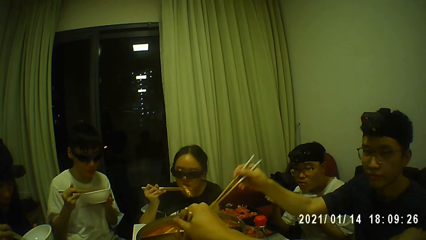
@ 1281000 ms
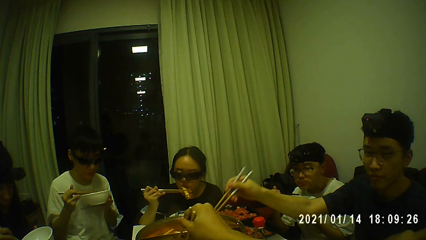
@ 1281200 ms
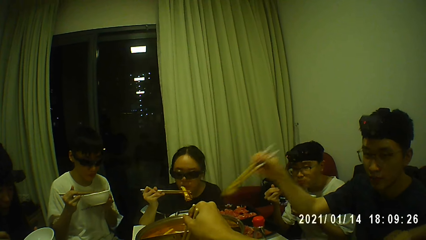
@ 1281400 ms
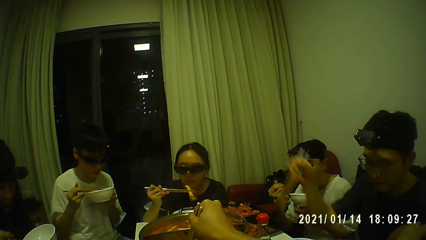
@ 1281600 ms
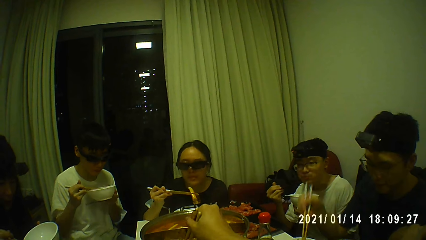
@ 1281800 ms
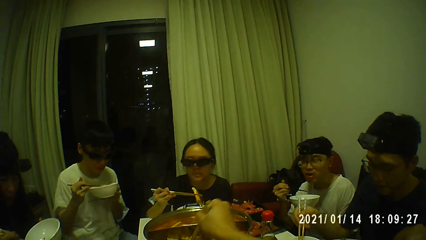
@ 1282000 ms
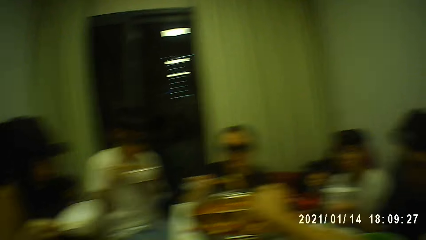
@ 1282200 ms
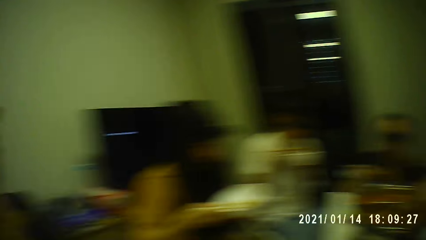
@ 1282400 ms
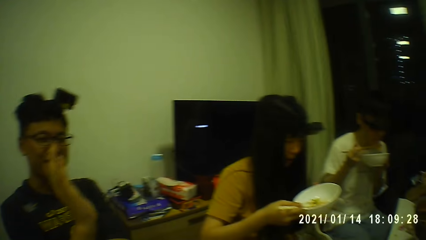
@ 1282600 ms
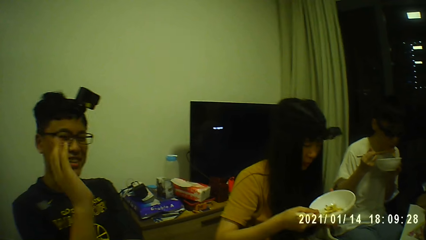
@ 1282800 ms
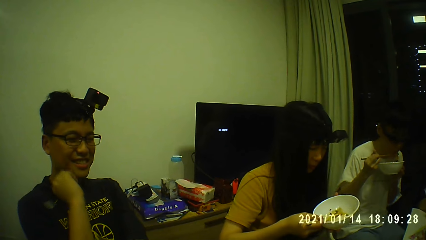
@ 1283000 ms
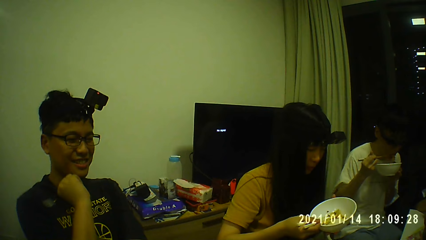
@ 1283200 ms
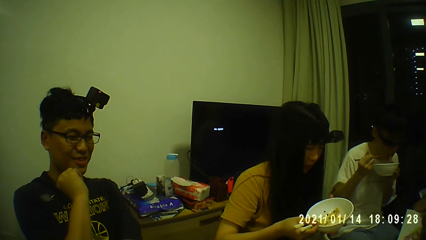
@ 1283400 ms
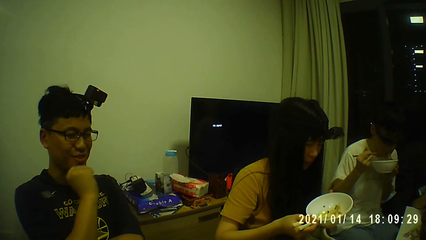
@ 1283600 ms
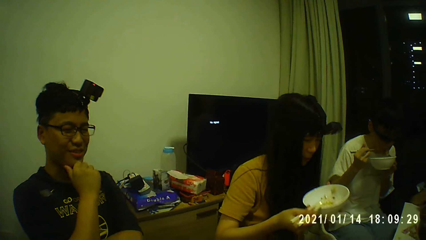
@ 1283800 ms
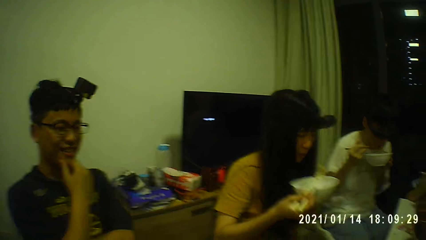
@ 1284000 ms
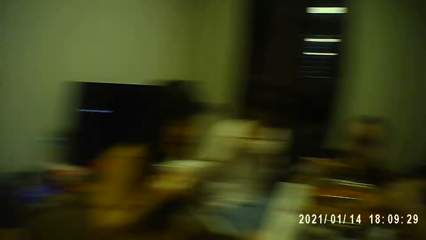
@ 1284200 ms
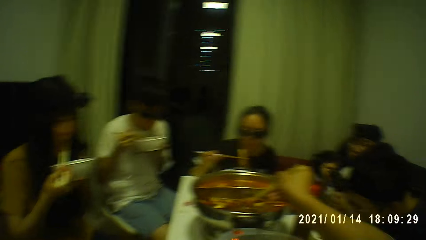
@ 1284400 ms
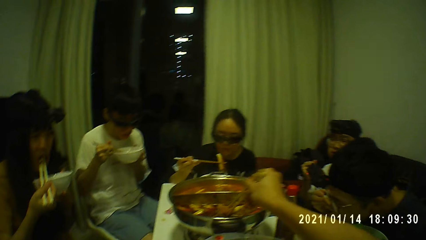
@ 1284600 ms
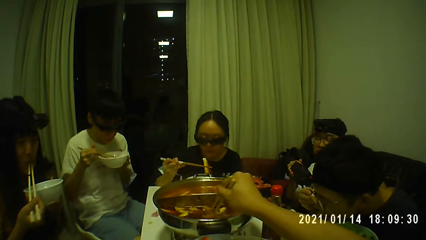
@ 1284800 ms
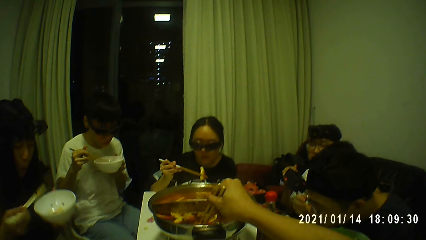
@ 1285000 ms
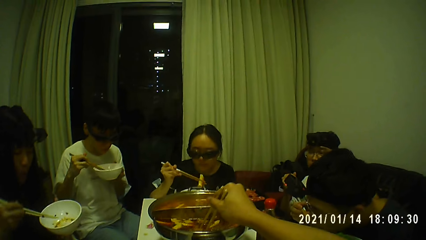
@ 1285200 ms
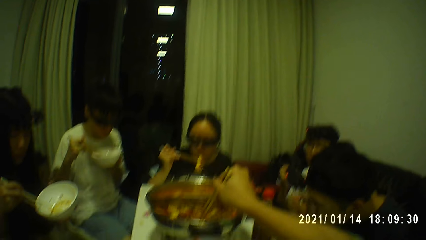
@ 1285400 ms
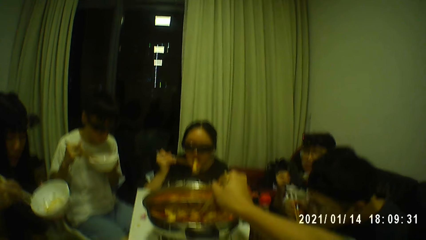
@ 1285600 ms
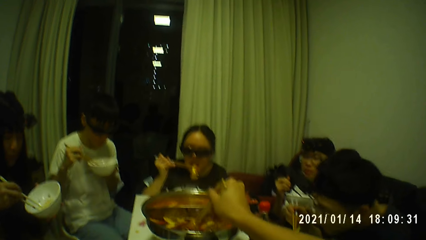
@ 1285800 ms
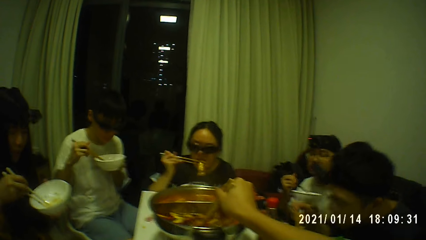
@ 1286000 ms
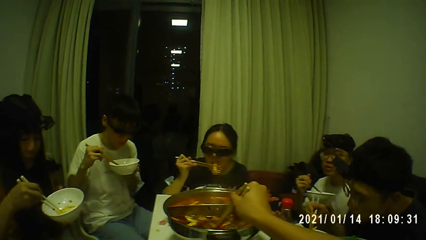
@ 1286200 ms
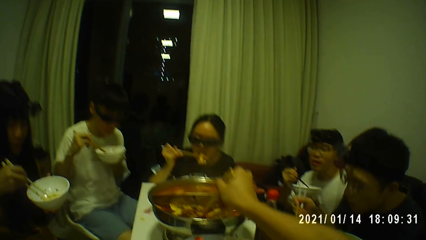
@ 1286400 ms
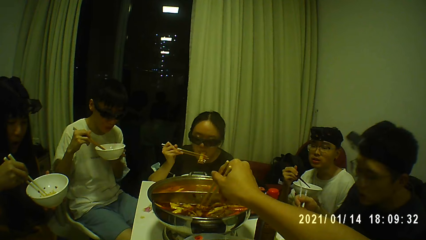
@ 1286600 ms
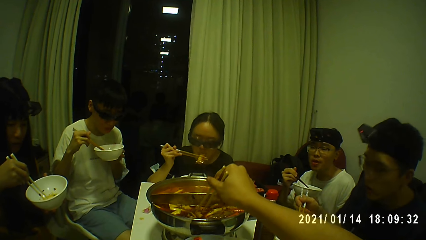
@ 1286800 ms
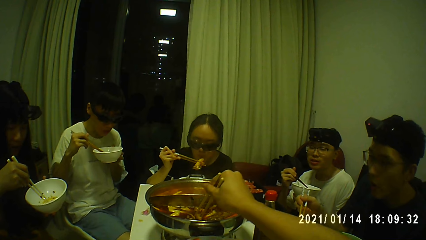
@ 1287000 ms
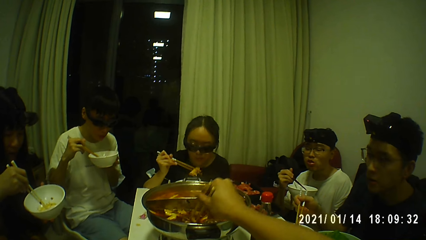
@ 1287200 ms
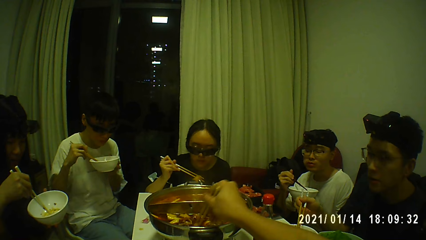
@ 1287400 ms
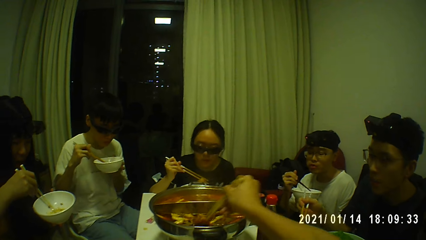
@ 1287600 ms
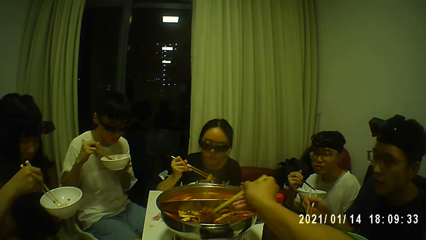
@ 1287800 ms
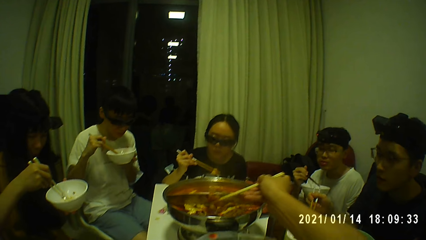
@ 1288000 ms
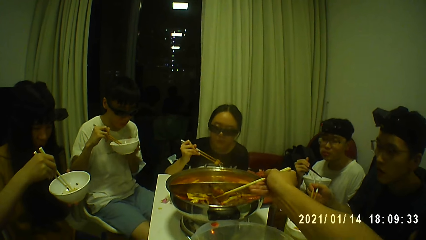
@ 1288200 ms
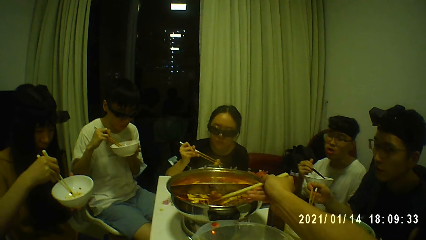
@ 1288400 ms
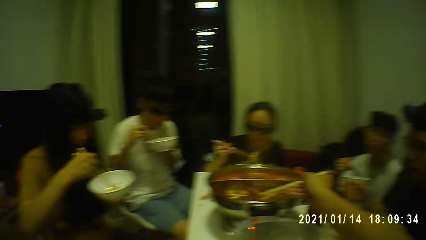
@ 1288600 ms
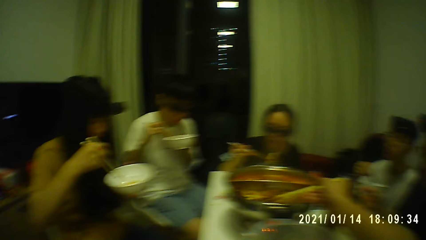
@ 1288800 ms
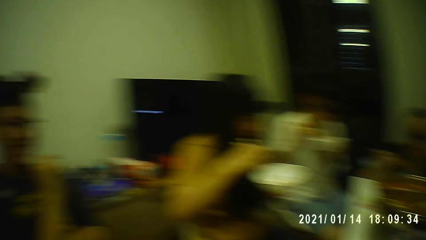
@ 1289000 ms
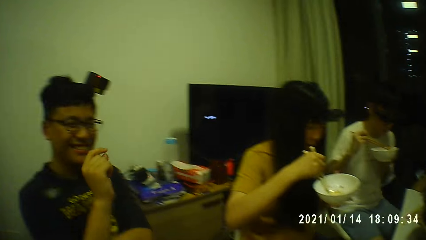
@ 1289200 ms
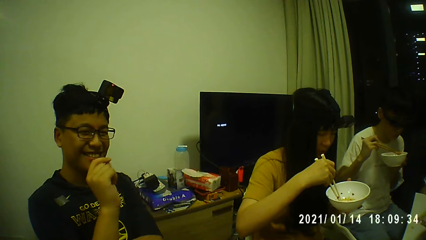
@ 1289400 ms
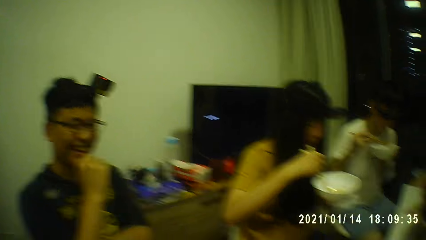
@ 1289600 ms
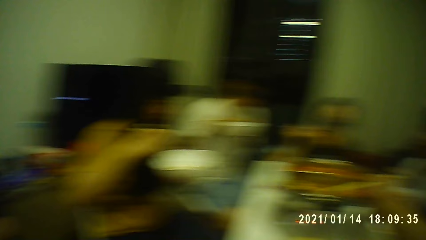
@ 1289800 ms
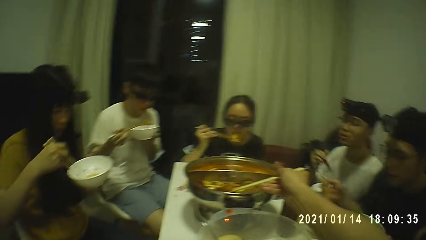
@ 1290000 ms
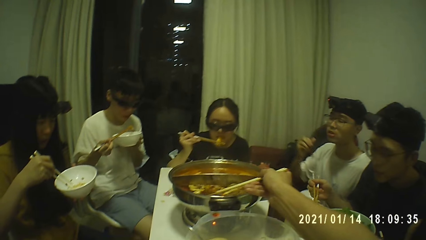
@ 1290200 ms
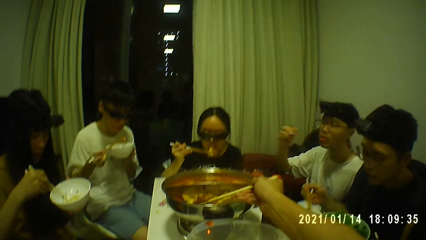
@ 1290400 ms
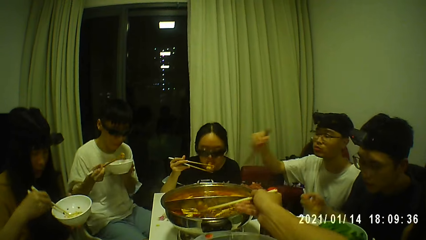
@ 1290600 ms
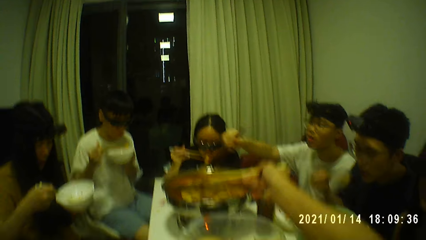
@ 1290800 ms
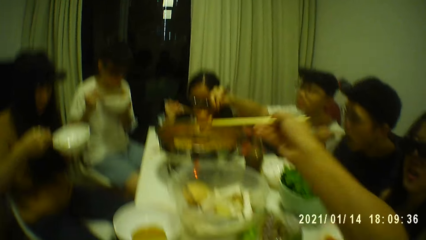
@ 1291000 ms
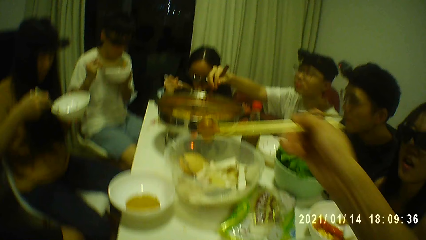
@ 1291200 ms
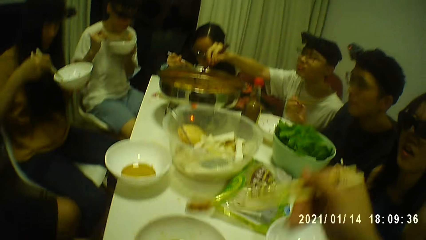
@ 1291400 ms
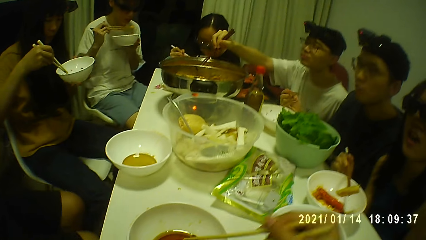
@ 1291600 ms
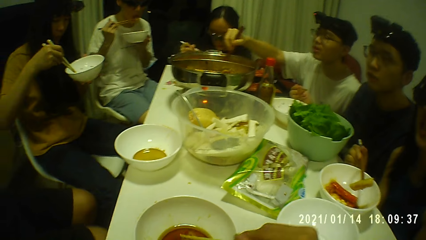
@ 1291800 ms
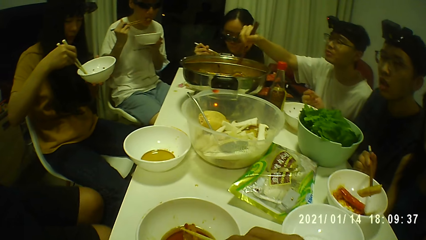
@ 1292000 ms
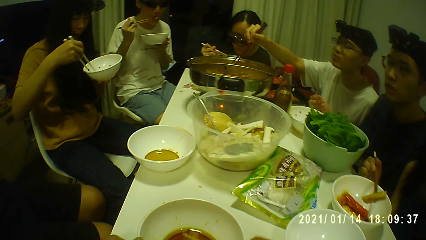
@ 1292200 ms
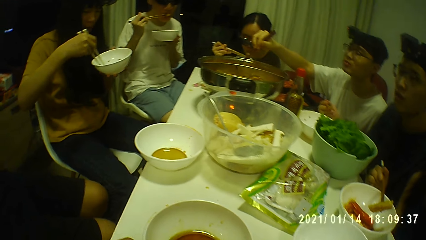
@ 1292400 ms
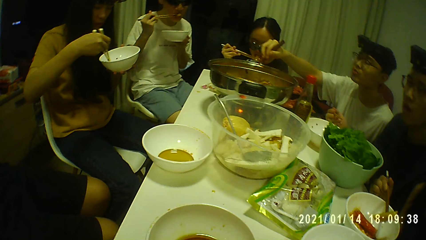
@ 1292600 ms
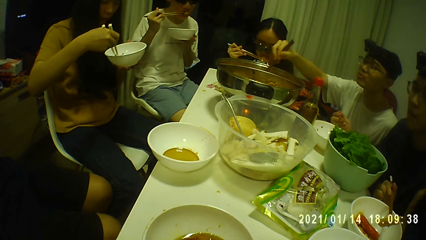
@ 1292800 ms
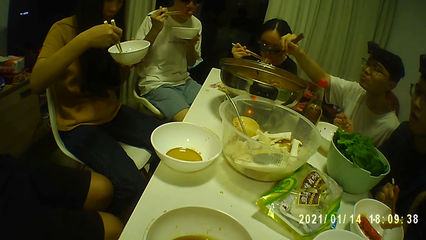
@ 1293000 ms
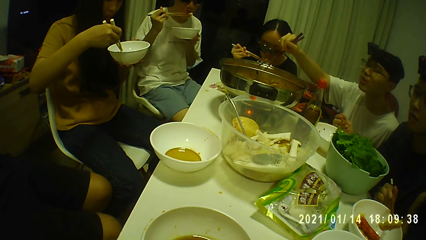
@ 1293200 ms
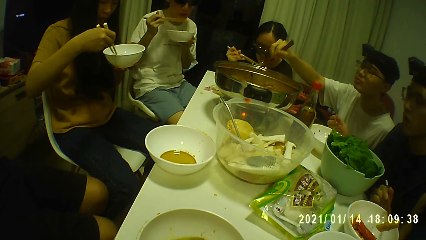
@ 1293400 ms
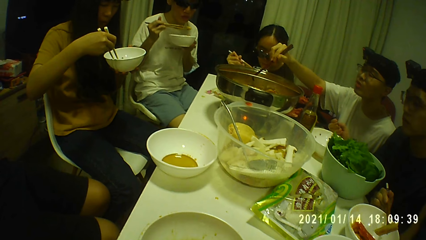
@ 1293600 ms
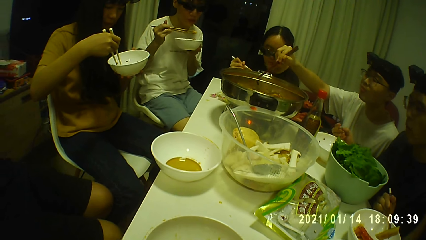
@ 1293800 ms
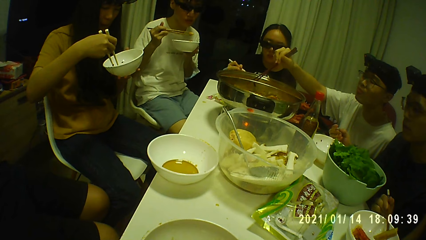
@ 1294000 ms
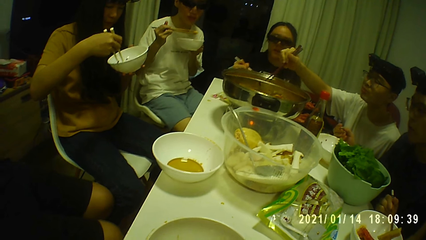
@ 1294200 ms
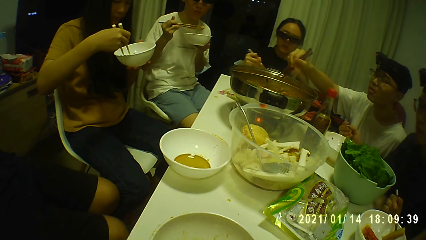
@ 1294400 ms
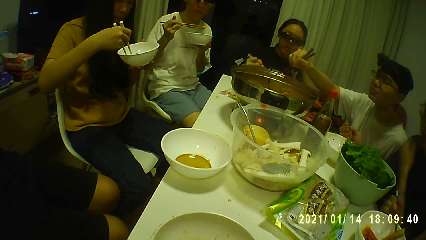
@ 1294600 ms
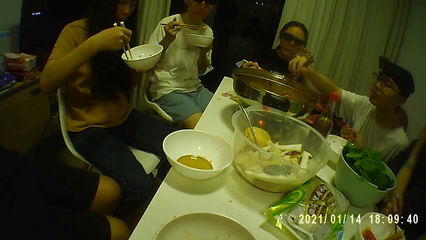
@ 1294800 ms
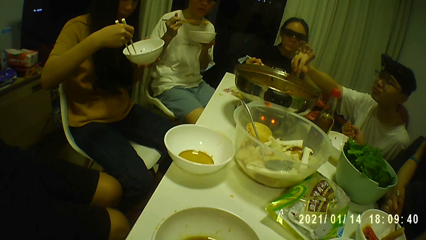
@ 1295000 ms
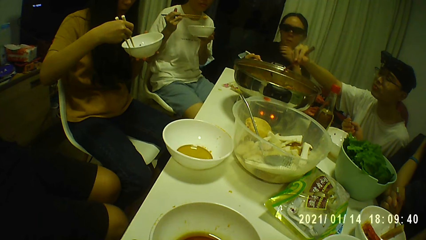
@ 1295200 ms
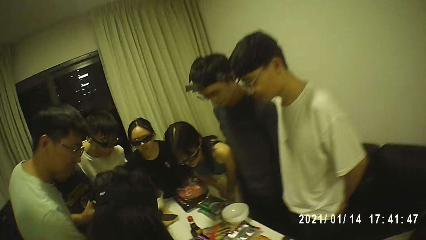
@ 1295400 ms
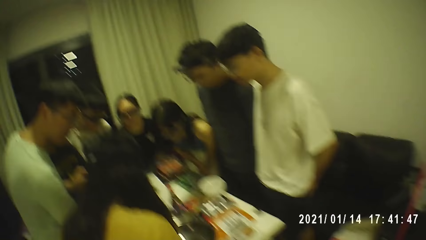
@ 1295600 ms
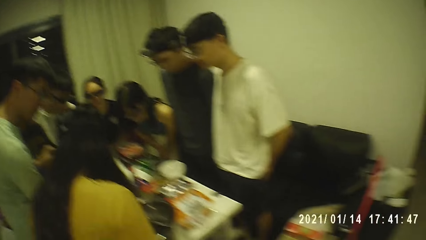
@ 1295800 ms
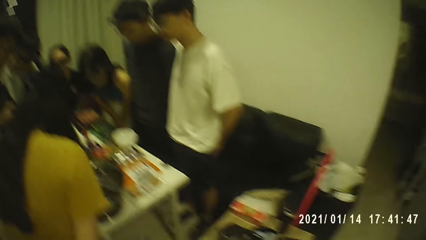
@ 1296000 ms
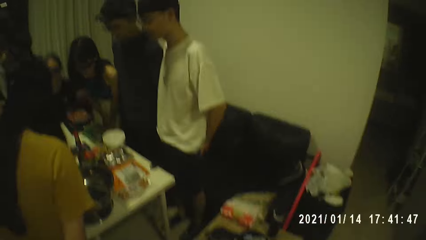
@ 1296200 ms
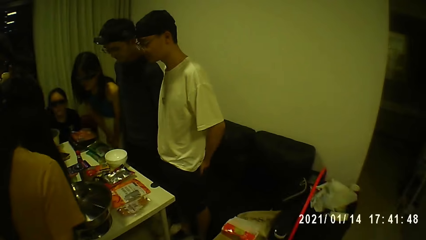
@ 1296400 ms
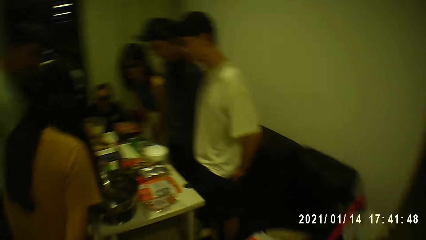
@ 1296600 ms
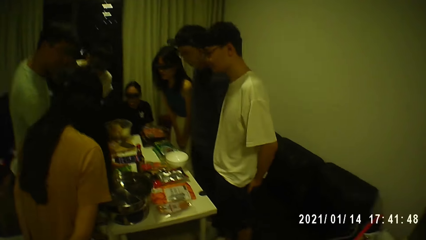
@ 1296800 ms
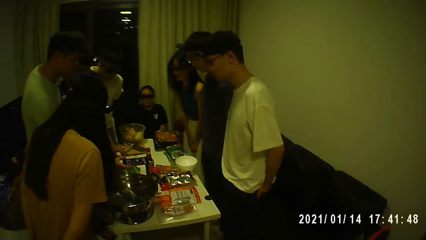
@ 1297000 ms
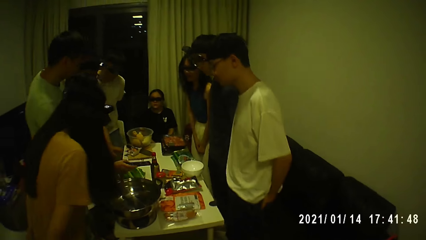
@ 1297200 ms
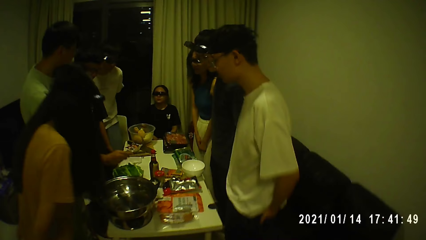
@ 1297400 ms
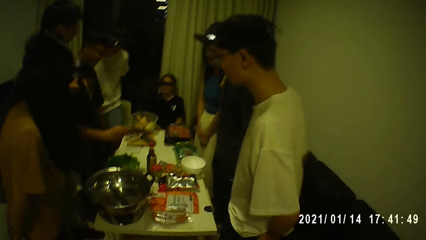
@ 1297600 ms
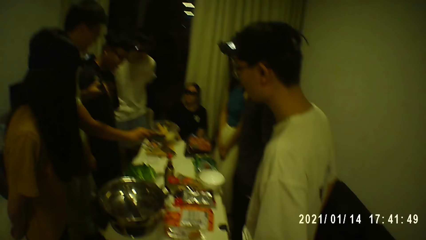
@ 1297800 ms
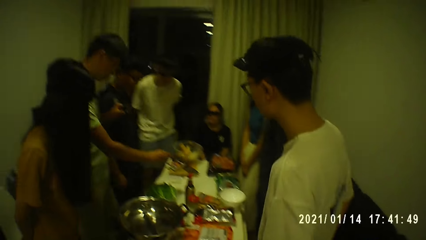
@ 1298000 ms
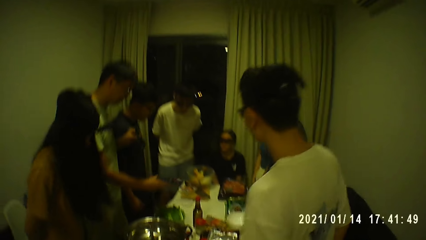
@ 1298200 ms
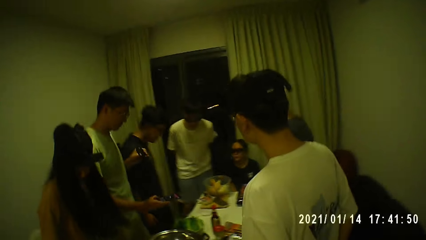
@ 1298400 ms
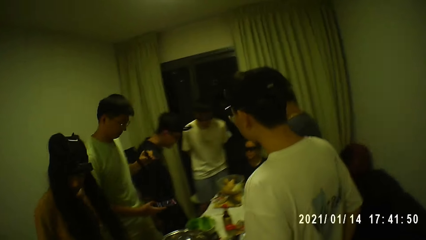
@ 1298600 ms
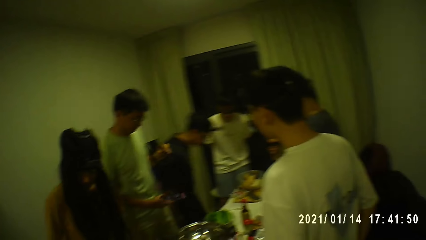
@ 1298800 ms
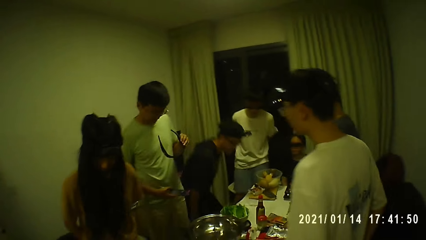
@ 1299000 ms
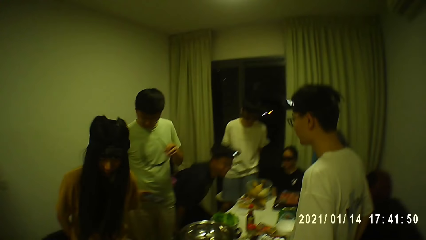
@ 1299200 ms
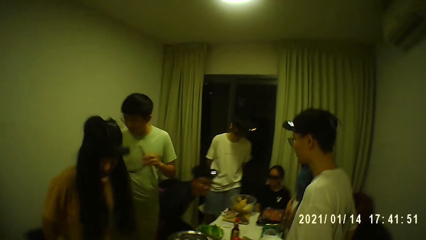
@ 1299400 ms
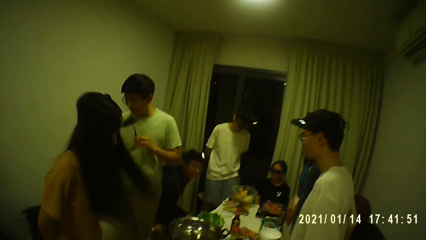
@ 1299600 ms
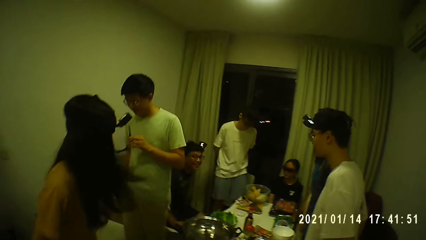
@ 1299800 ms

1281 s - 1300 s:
A person eats food. A man converses with the camera wearer. The camera wearer picks food from the bowl with the chopsticks. Another person eats food. The camera wearer converses with the man. He takes kimchi from the metal bowl on the table with the chopsticks in his right hand. He places the food in his bowl. A third person picks food from the bowl with the chopsticks. The camera wearer converses with the group of people. Another man picks up a phone from the table with his right hand.
